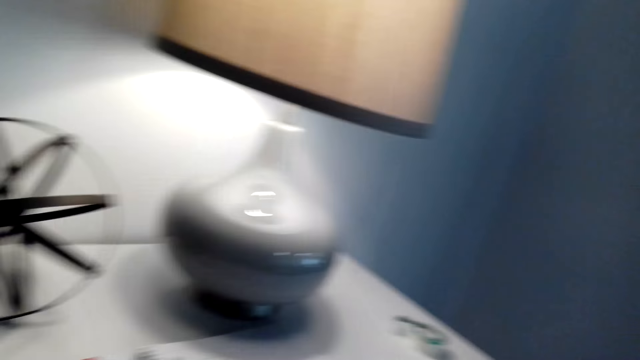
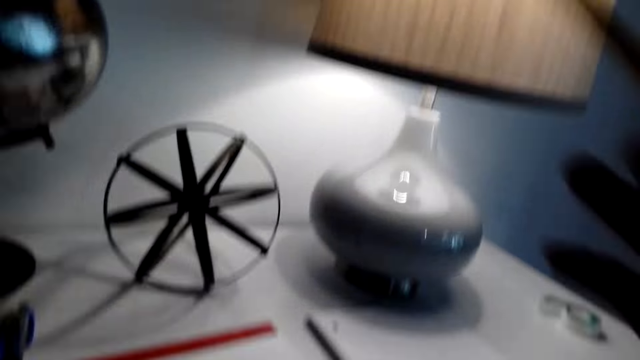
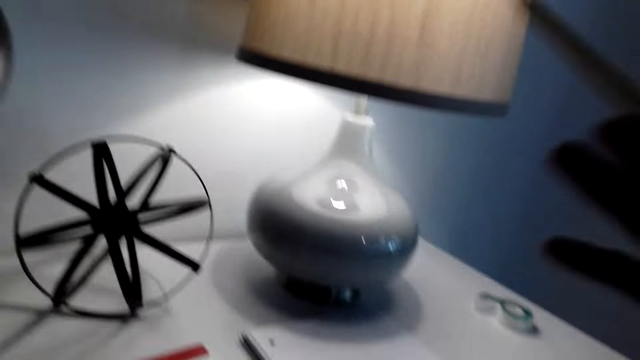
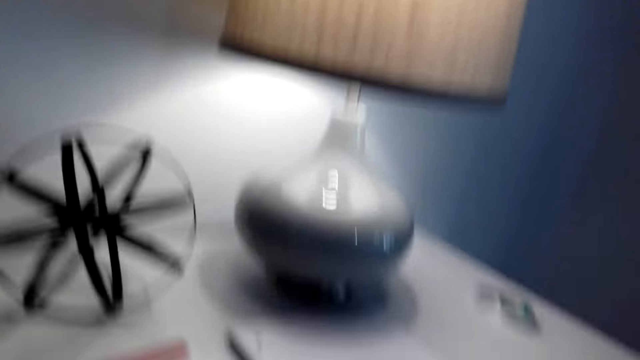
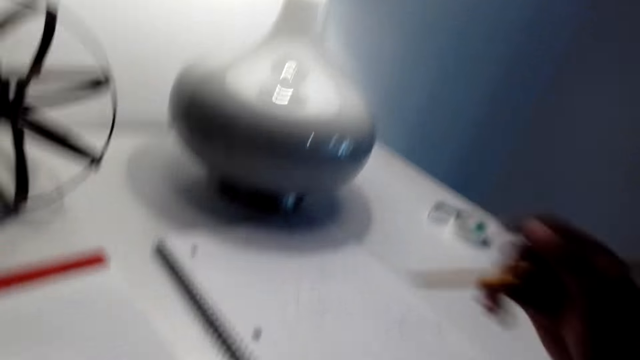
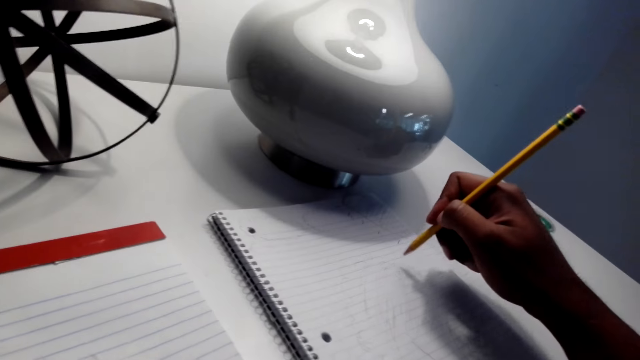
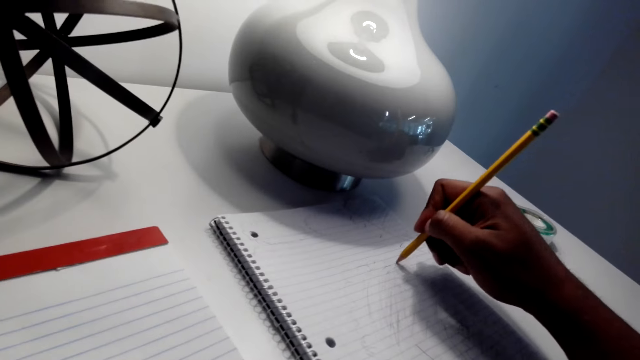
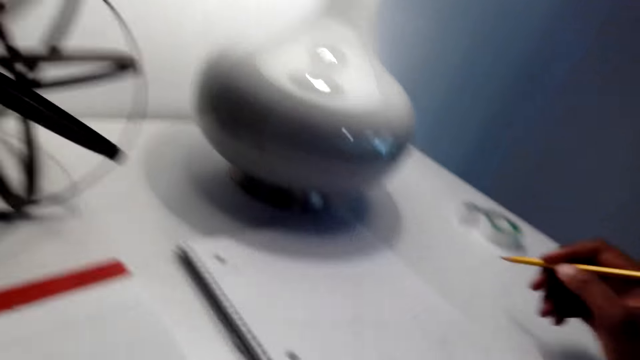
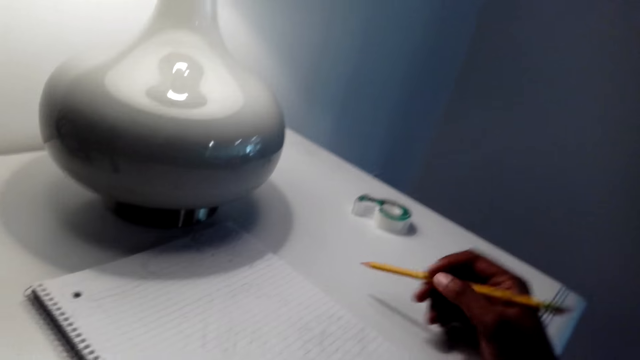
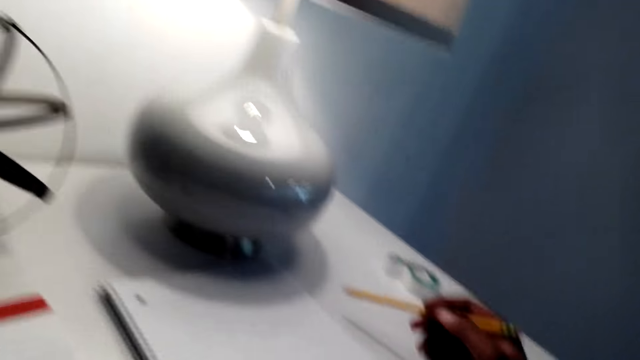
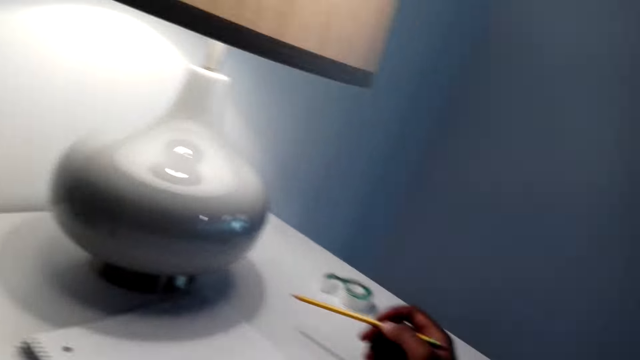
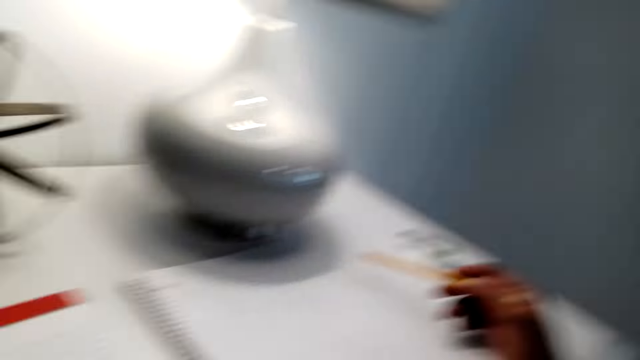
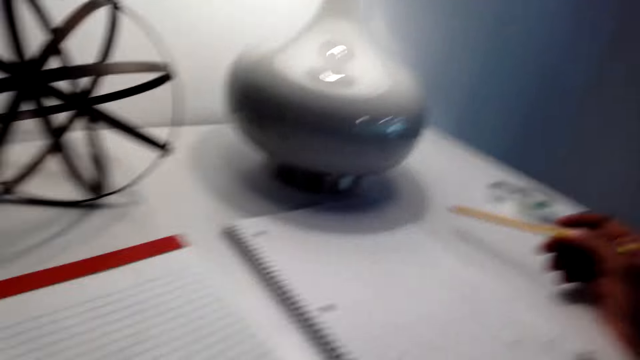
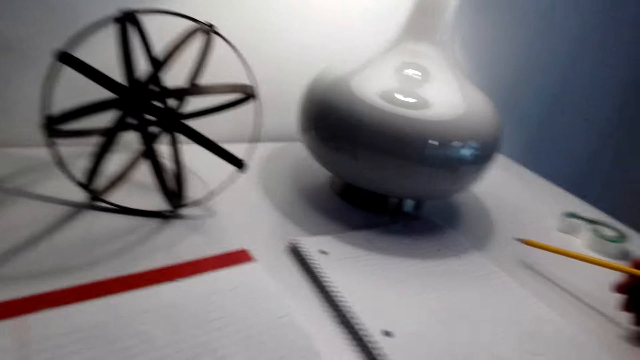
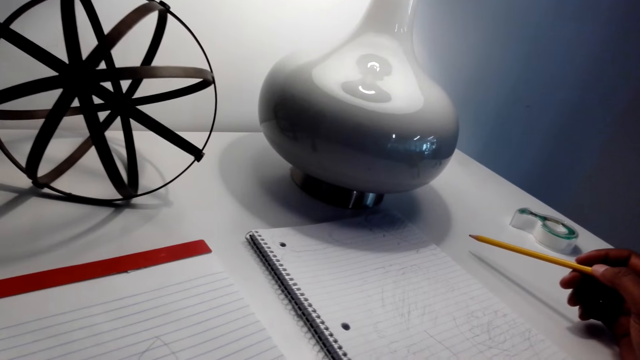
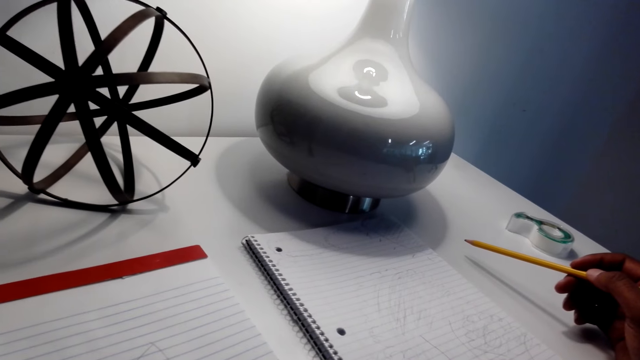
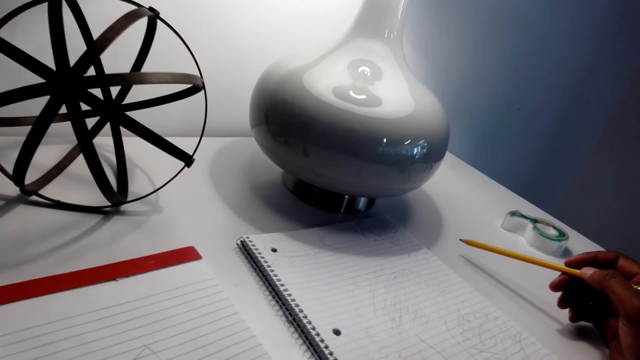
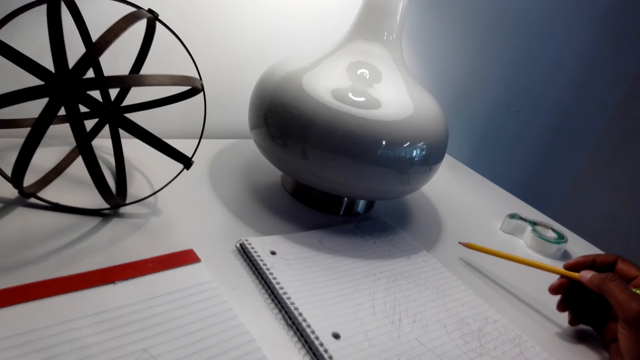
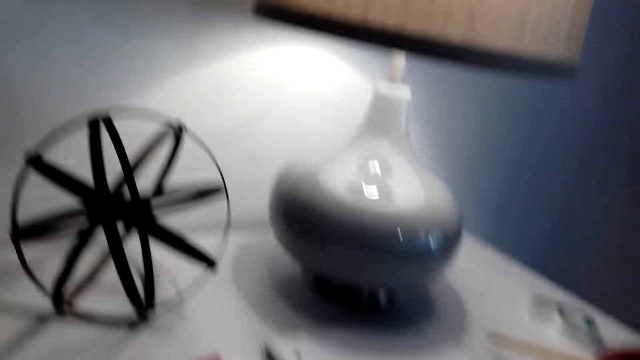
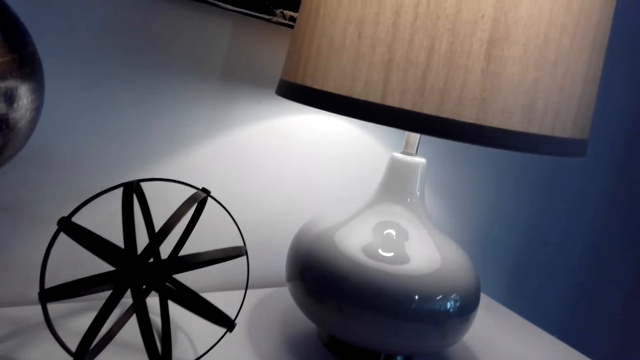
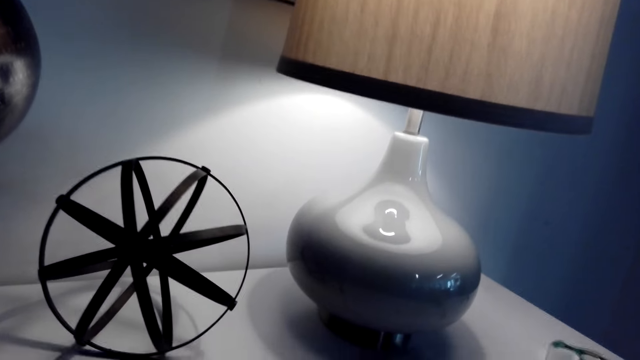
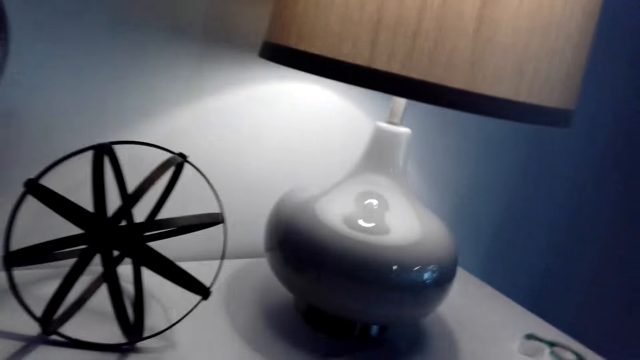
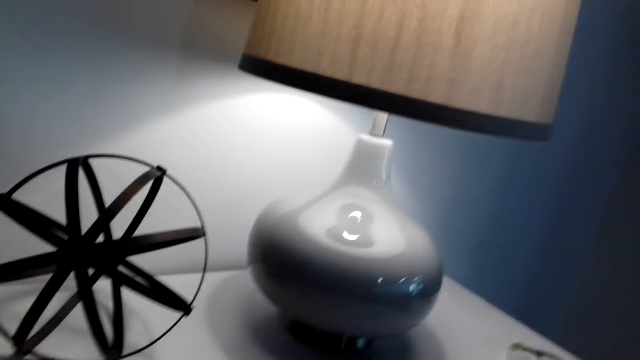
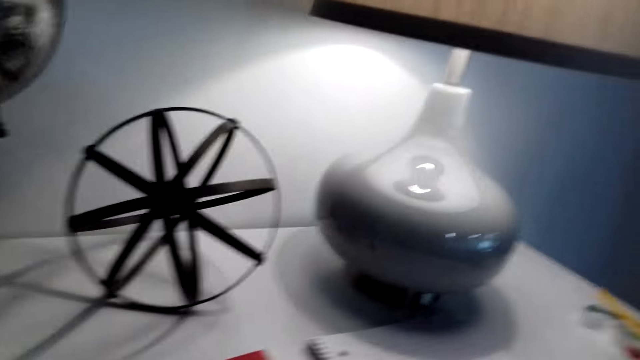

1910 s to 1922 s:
The camera wearer gestures with his right hand. He draws on the book. He writes on the book with the pencil.

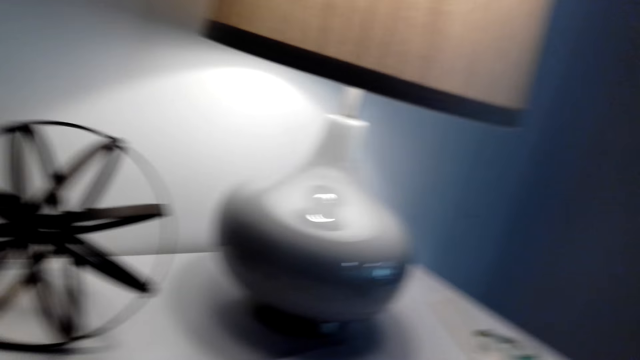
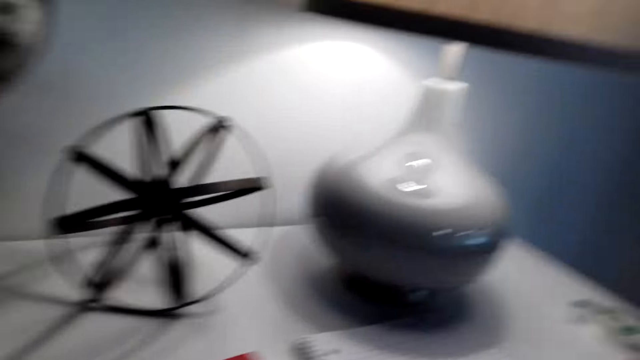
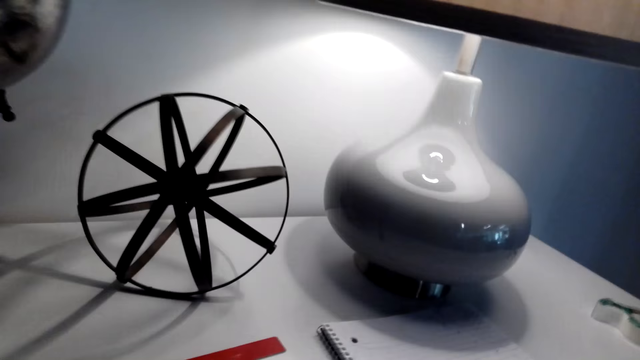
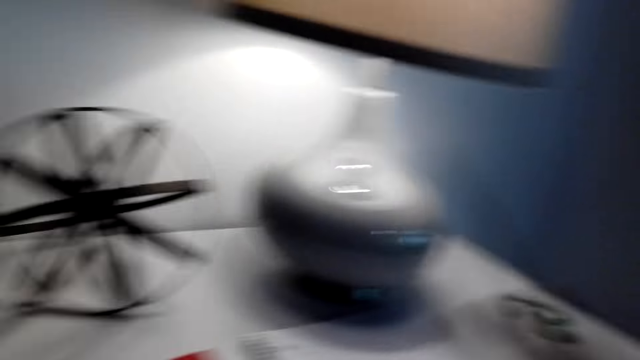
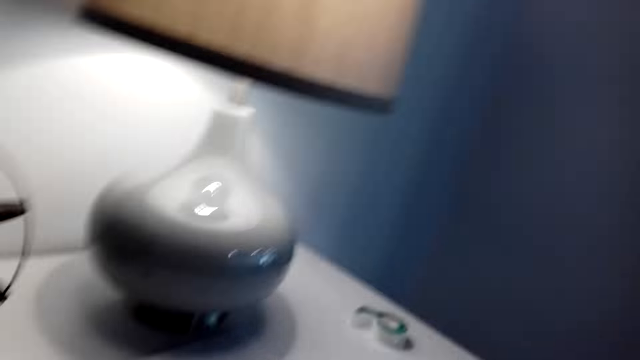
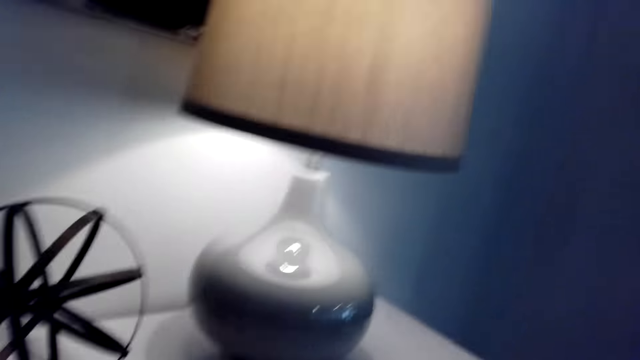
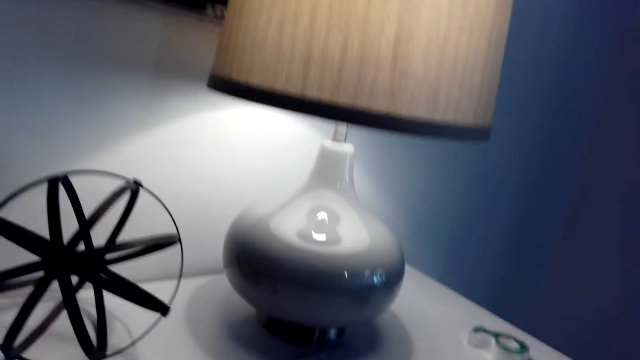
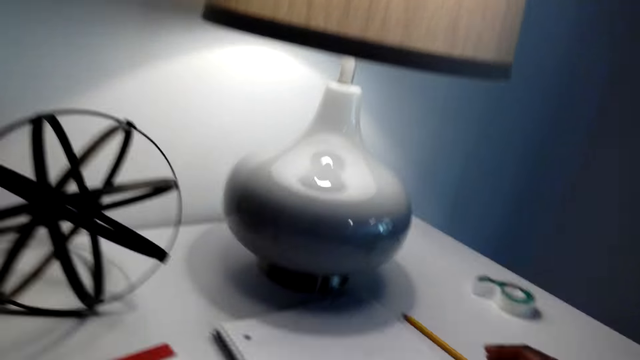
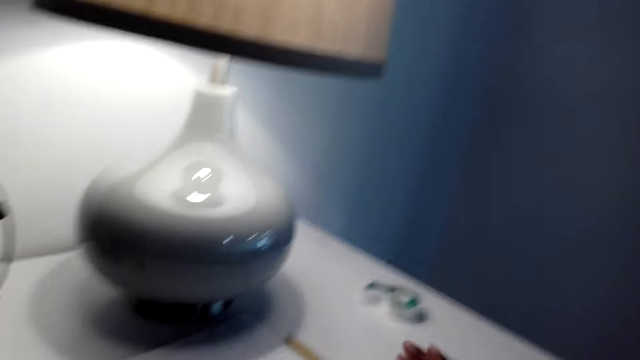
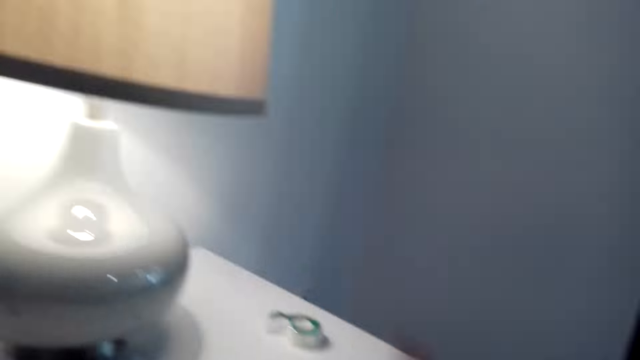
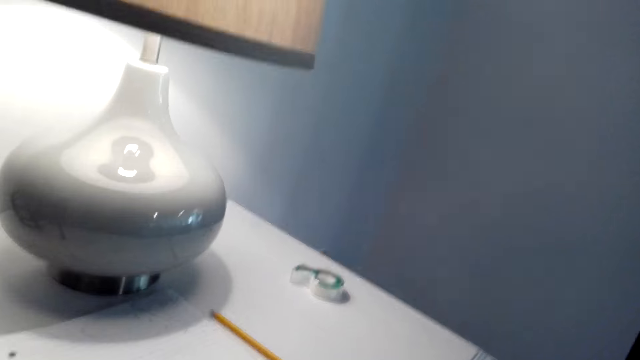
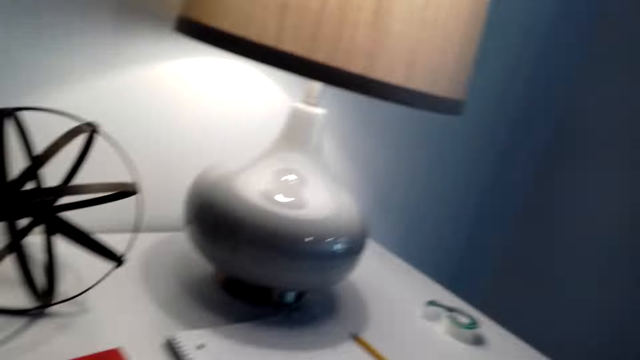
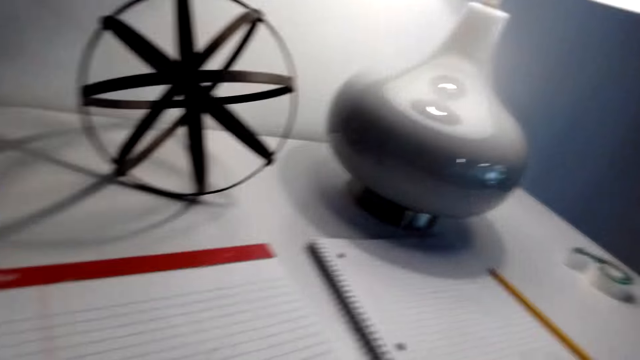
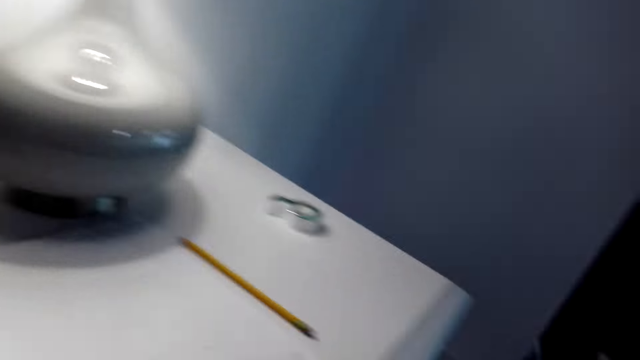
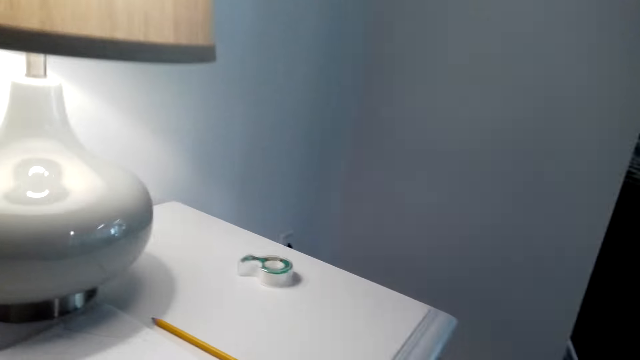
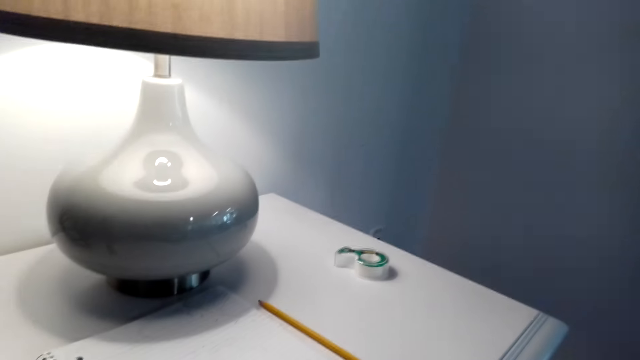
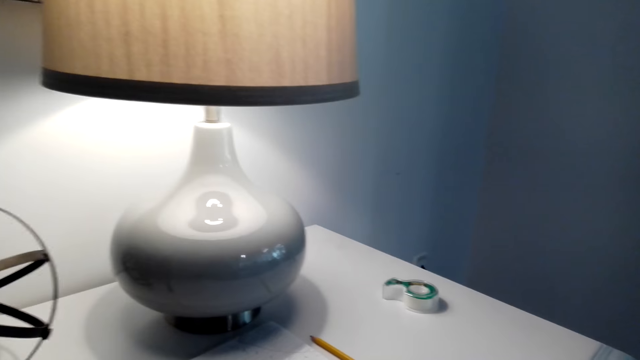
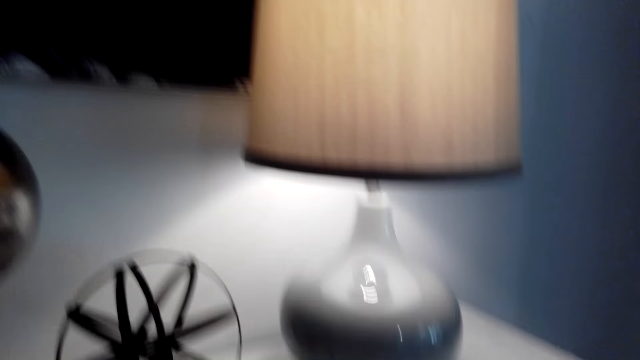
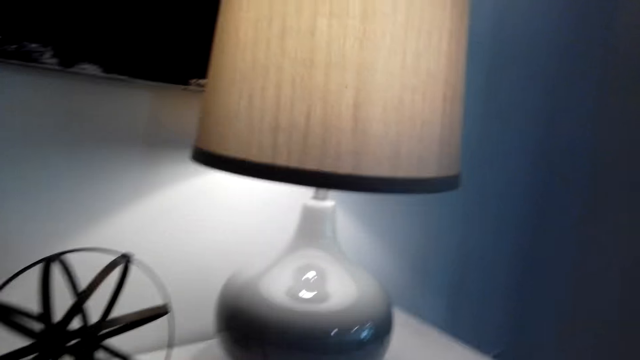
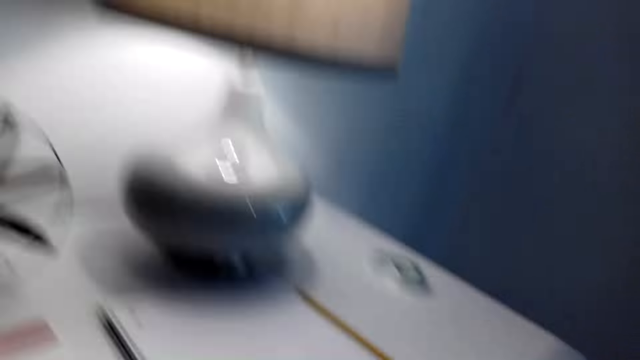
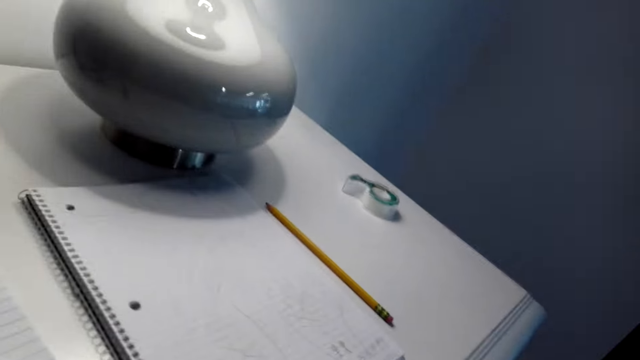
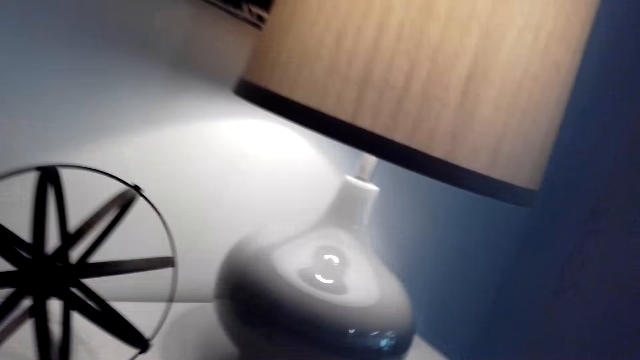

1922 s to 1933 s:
The camera wearer puts the pencil on the table.
